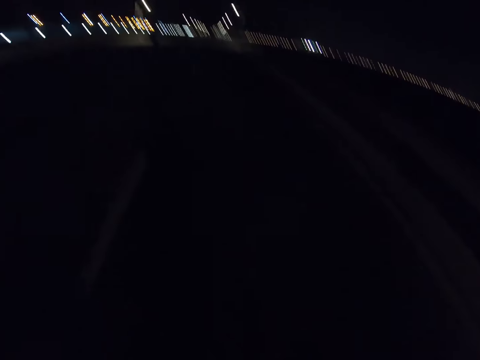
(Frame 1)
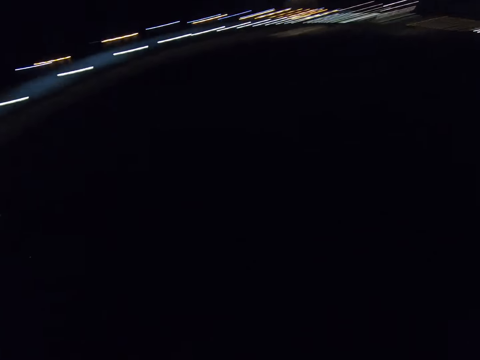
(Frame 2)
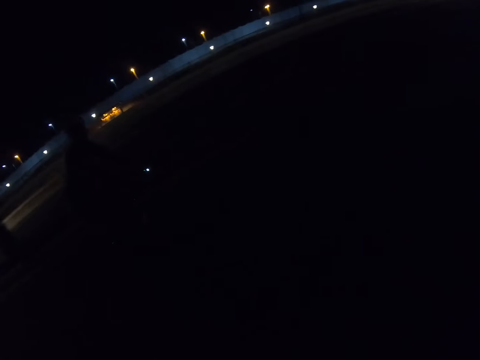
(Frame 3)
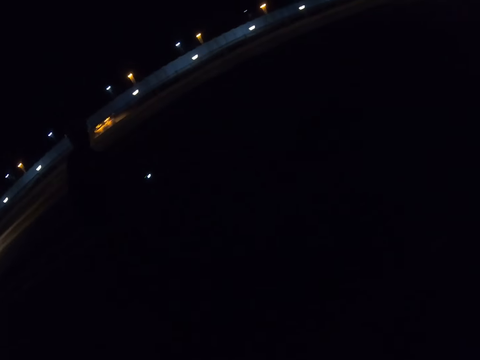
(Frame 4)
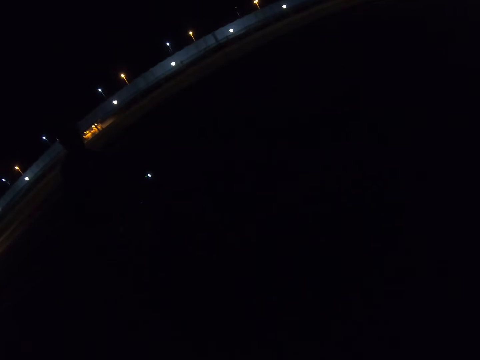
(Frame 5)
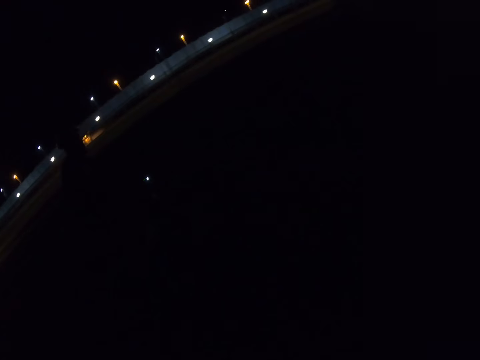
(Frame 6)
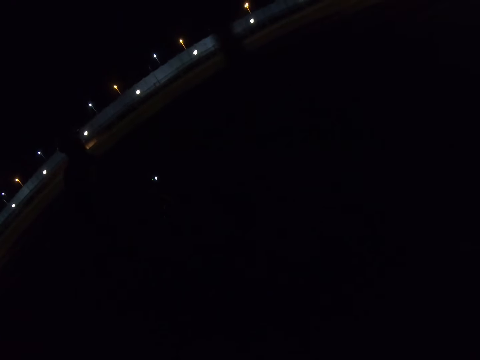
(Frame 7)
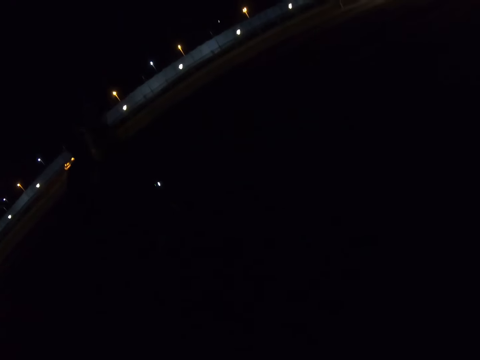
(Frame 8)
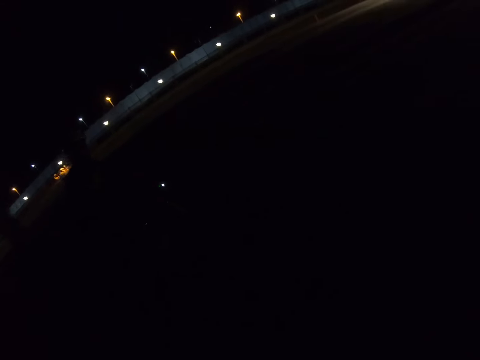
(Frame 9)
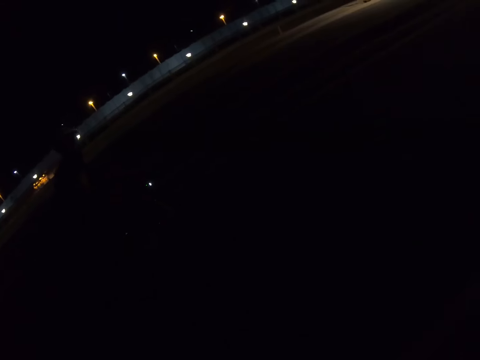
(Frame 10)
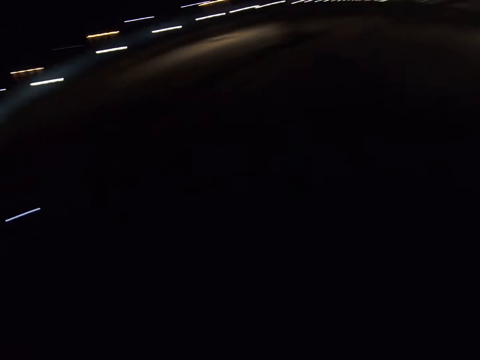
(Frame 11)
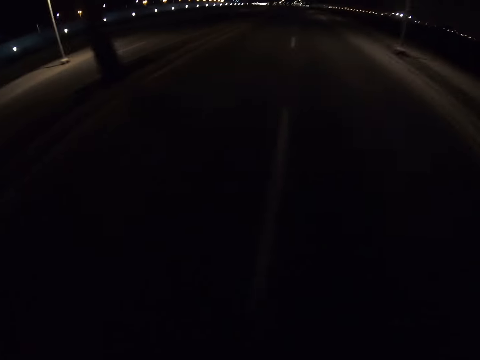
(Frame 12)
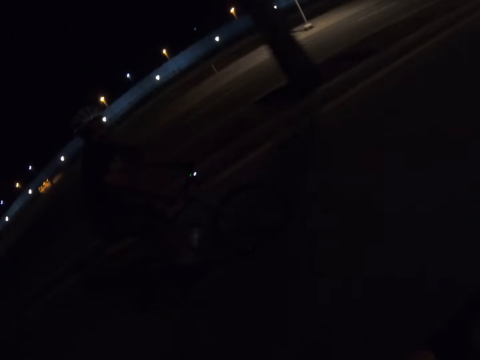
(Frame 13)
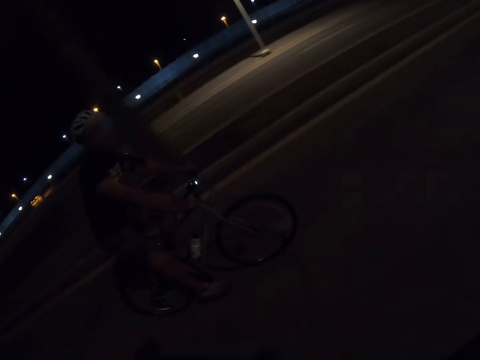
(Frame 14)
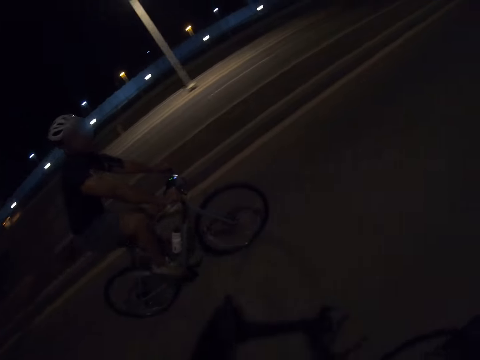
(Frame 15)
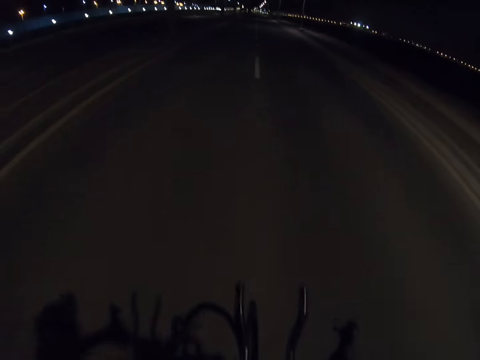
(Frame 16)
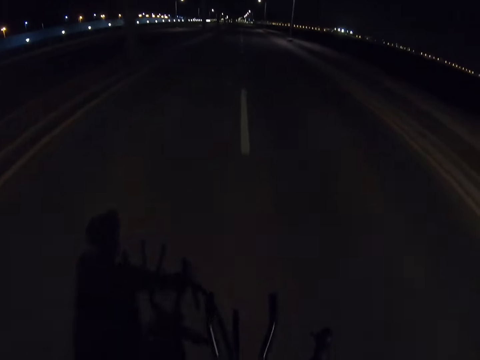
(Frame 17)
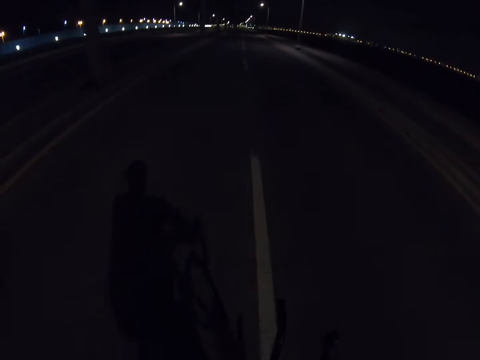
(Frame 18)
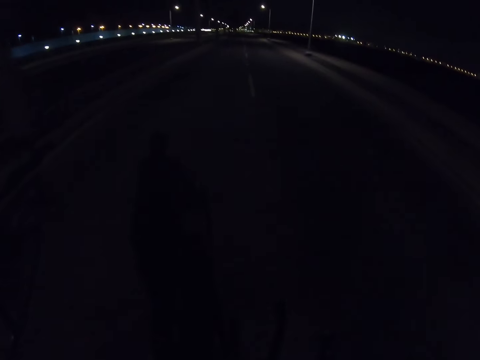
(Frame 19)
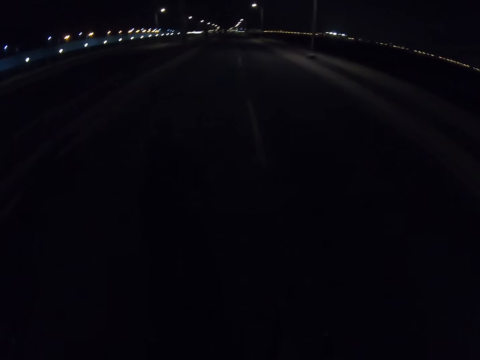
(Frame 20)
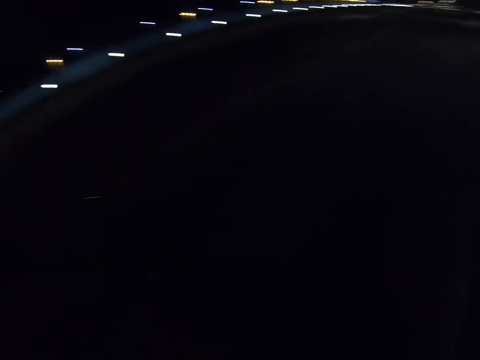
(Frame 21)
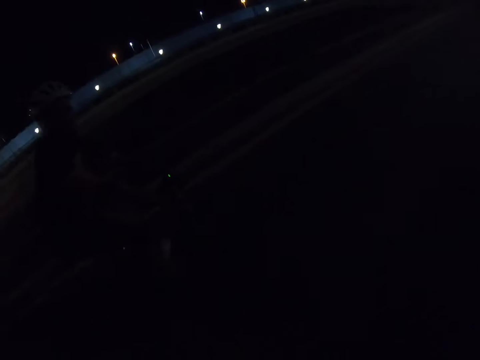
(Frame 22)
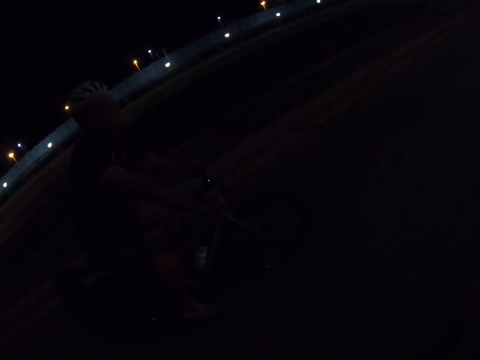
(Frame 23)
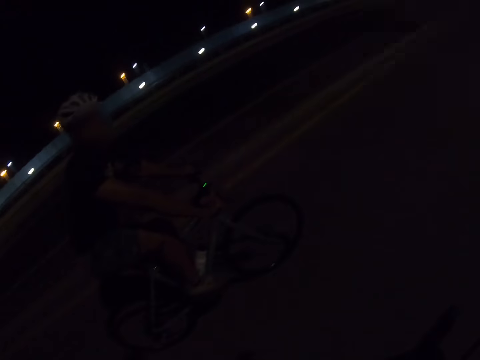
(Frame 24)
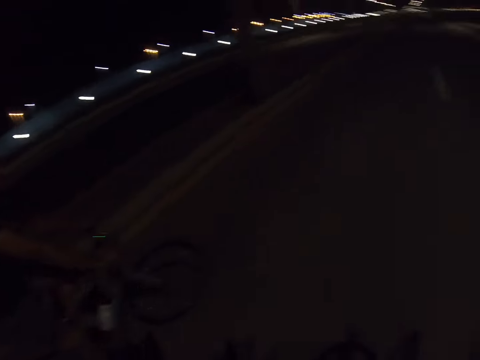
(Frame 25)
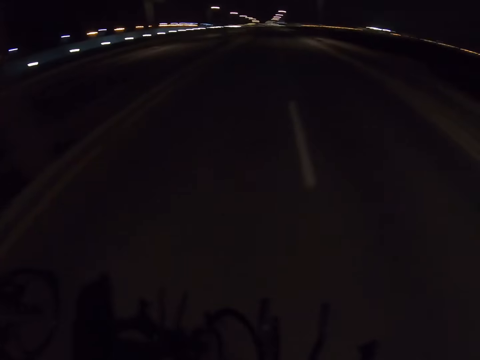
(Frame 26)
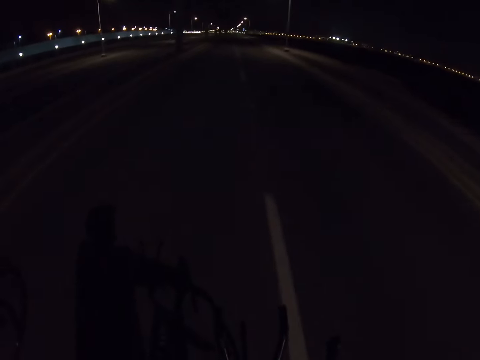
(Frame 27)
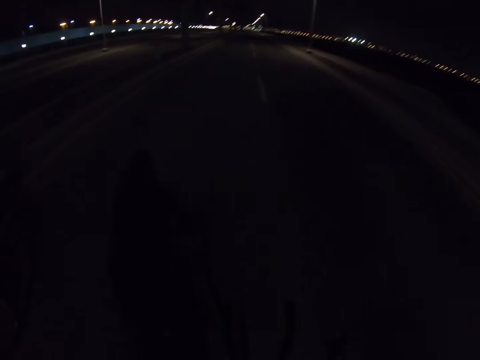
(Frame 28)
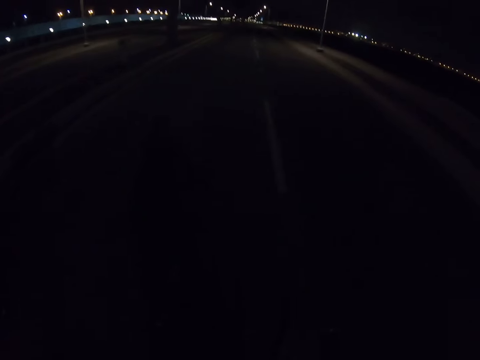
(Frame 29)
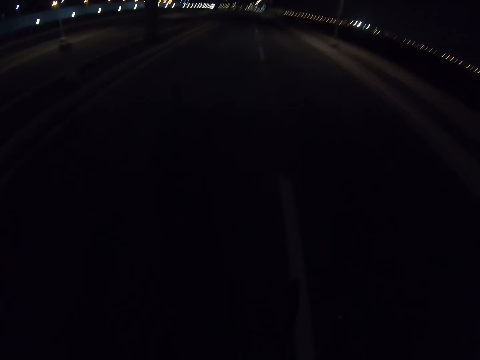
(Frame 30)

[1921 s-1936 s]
A person rides a bicycle. The camera wearer rides a bike and looks at the person. They look at the person.

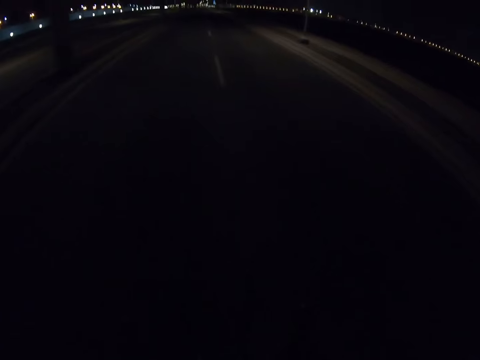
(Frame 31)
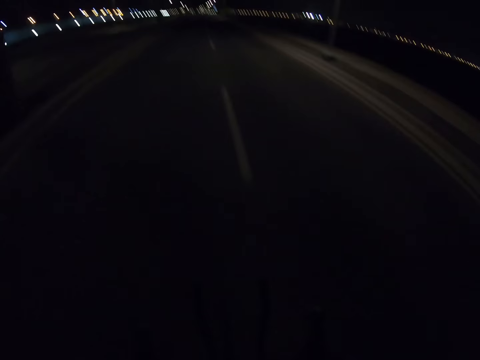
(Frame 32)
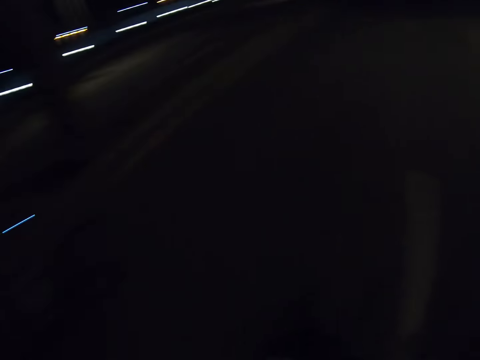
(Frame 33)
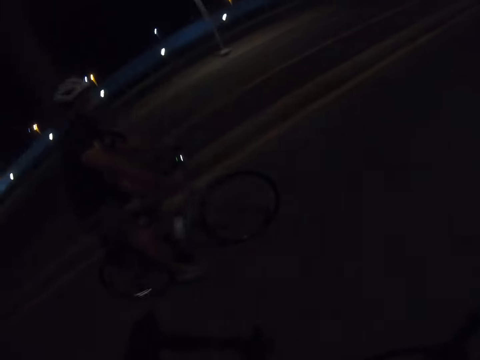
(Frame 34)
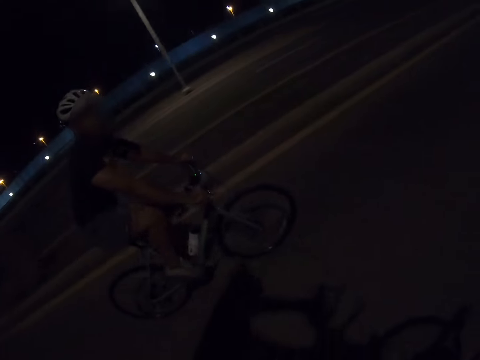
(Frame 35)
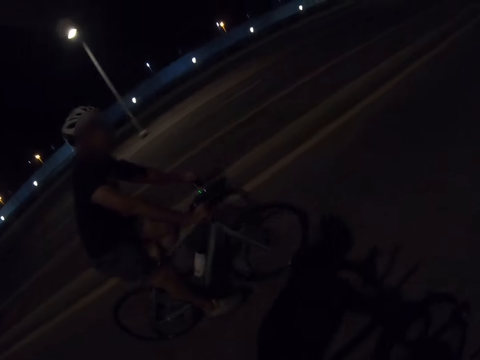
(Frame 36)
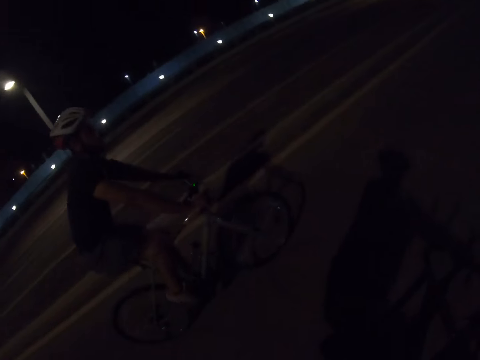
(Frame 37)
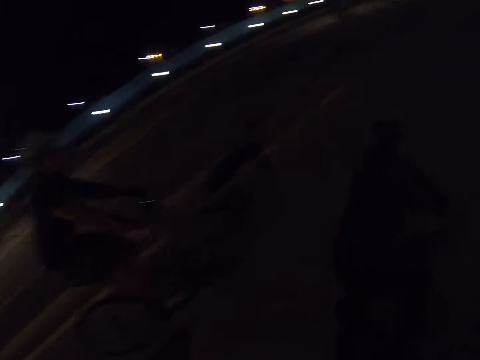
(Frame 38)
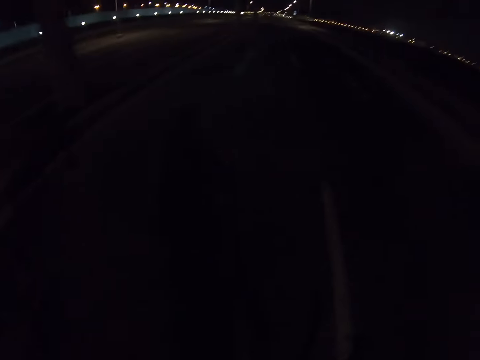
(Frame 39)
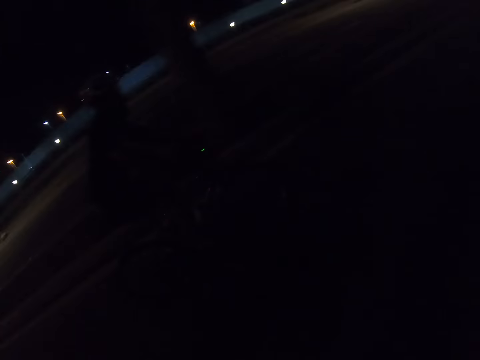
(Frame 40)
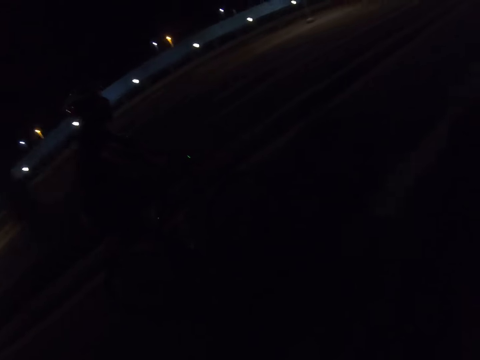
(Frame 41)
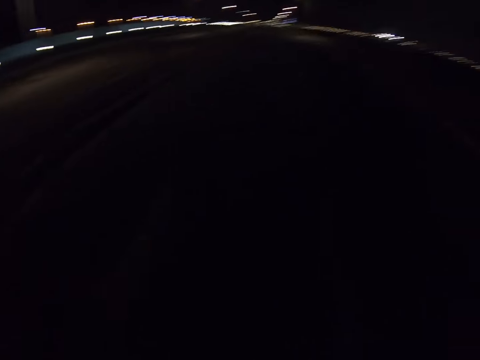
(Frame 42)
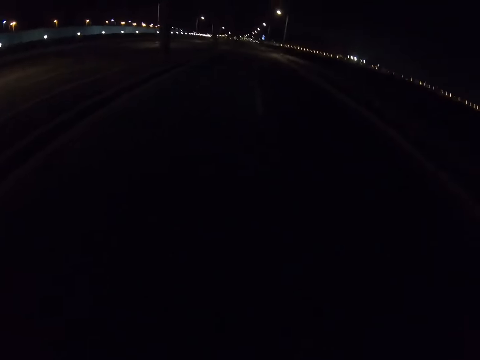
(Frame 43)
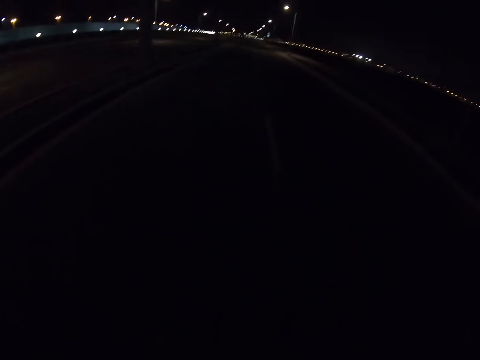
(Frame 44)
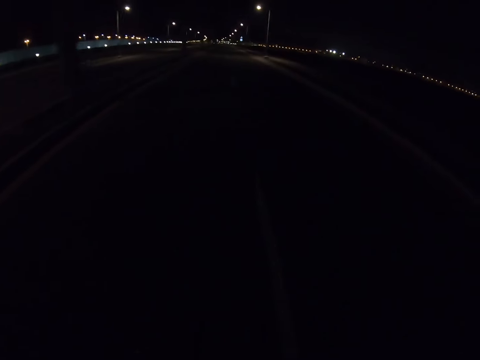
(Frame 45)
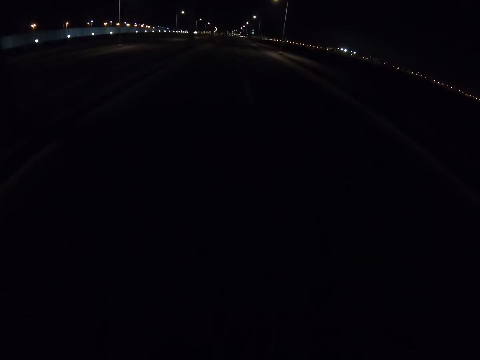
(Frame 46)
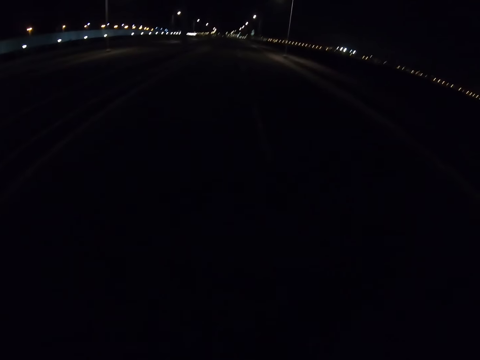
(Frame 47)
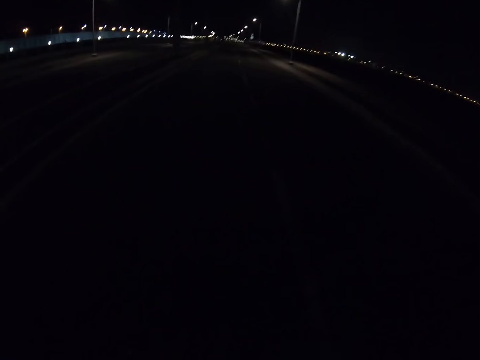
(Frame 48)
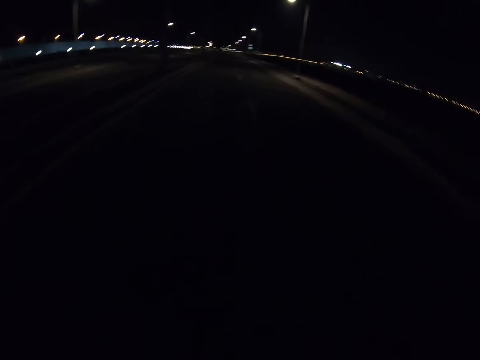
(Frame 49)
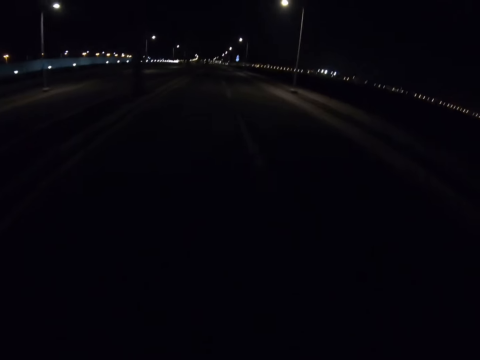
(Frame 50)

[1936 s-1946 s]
The camera wearer looks at a person. They look at the person again.

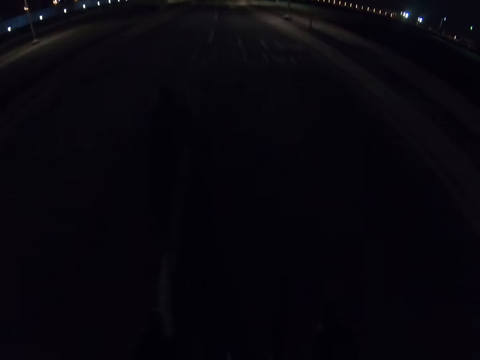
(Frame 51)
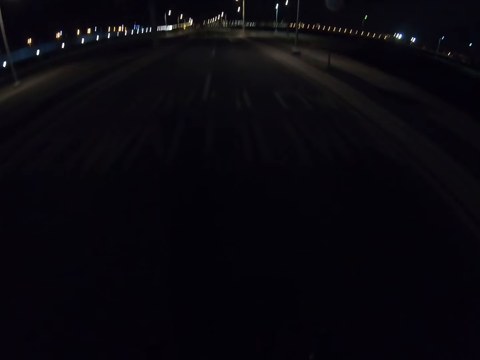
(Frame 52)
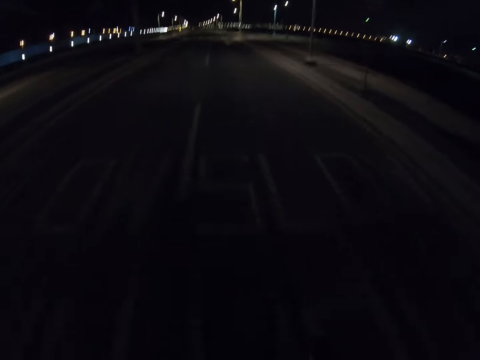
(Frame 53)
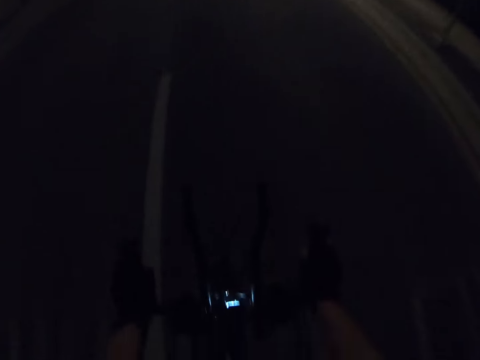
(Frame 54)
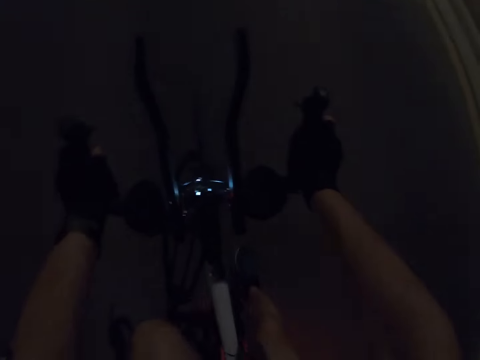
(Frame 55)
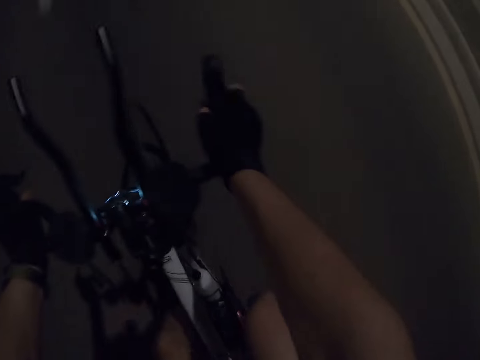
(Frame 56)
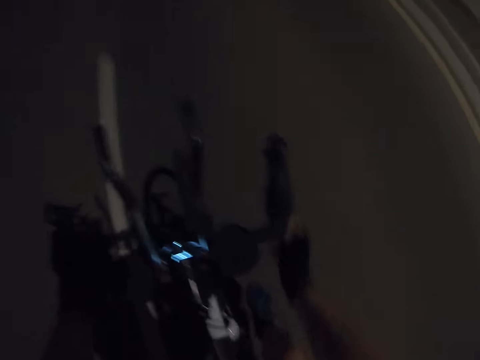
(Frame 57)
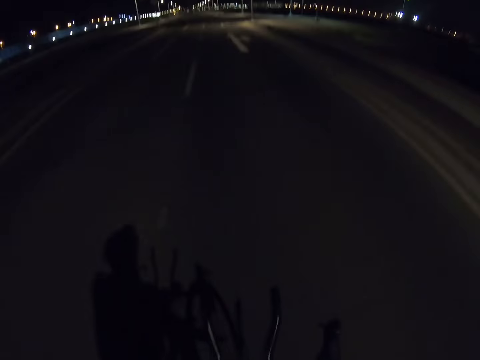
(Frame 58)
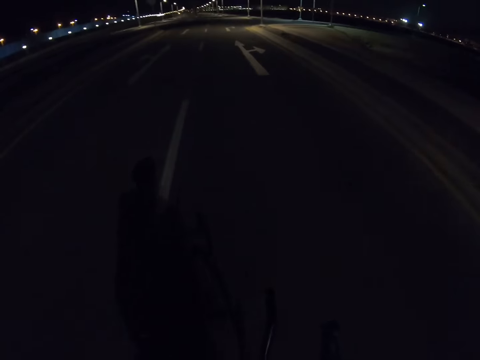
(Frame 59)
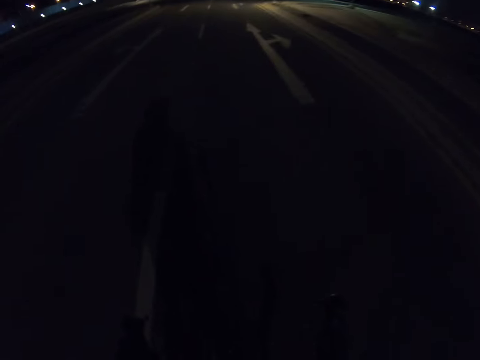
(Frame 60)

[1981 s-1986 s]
The camera wearer rides bikes. They look at the bike.
